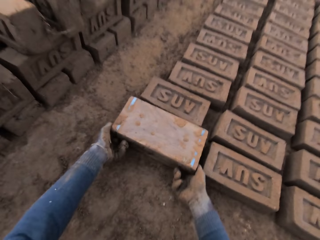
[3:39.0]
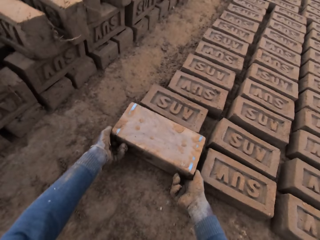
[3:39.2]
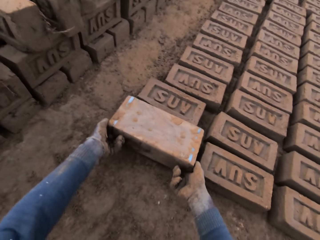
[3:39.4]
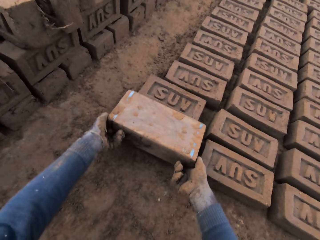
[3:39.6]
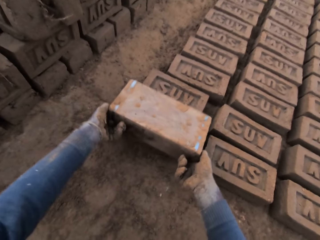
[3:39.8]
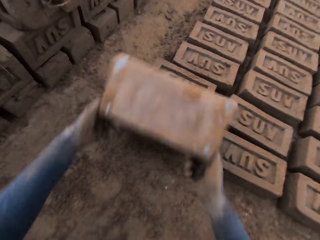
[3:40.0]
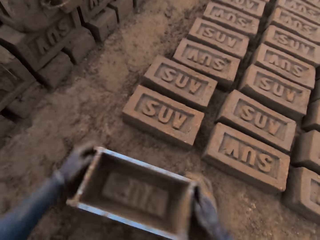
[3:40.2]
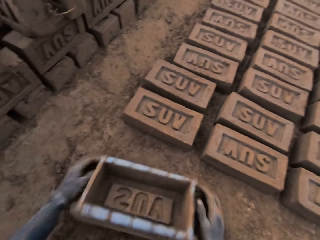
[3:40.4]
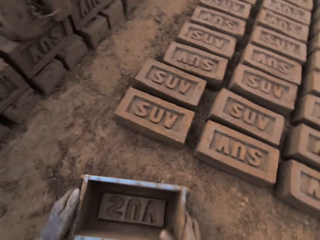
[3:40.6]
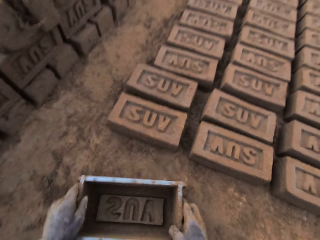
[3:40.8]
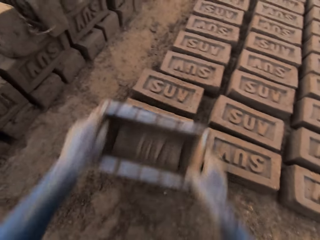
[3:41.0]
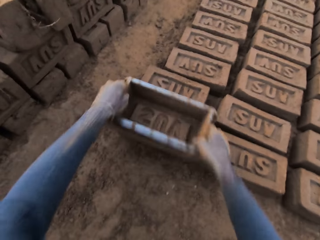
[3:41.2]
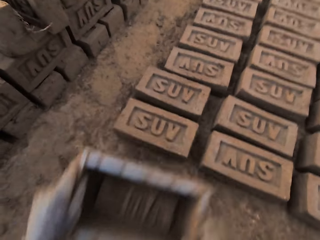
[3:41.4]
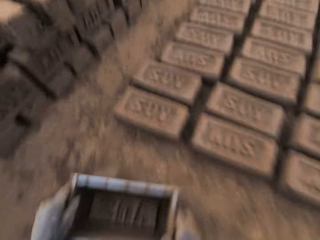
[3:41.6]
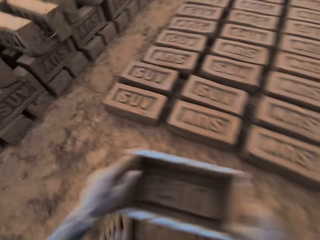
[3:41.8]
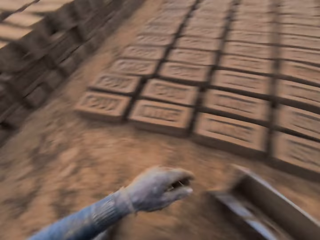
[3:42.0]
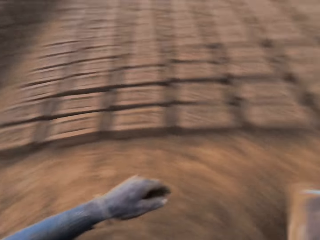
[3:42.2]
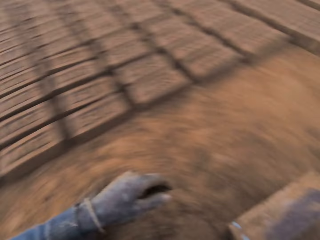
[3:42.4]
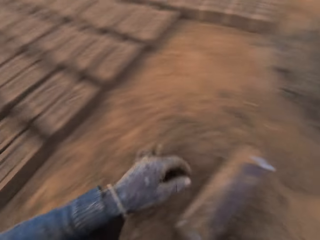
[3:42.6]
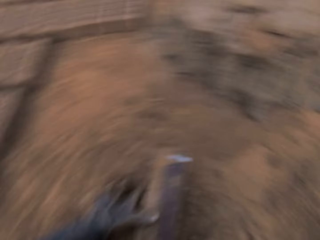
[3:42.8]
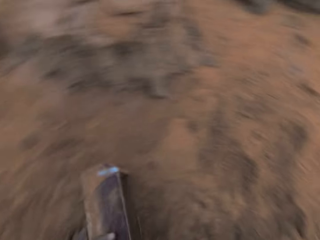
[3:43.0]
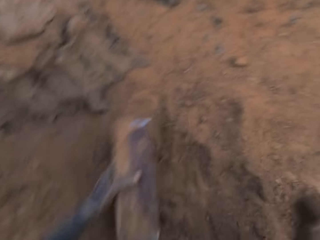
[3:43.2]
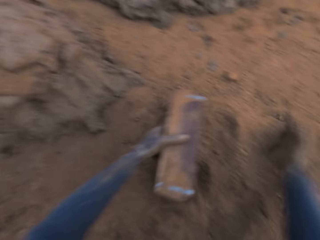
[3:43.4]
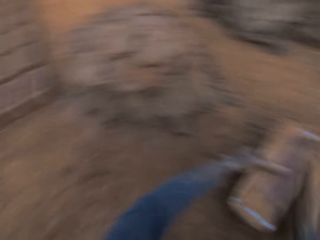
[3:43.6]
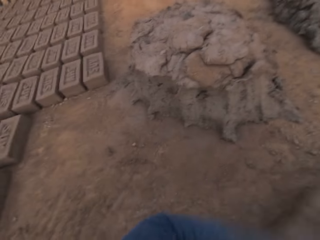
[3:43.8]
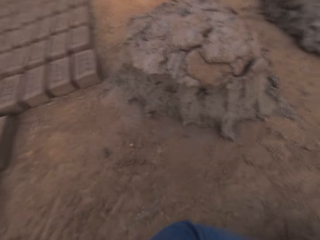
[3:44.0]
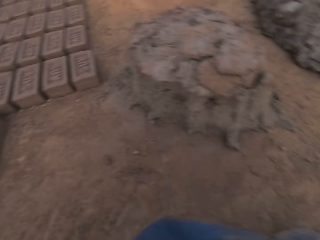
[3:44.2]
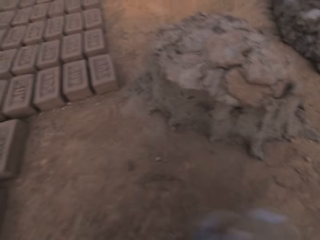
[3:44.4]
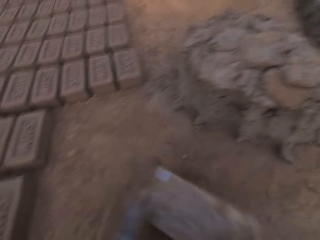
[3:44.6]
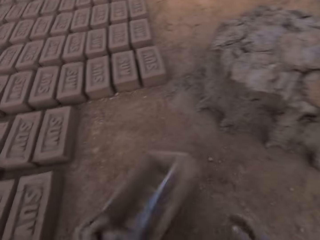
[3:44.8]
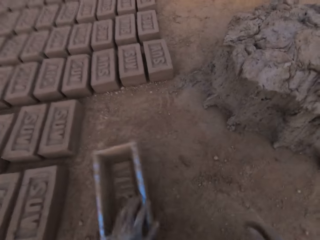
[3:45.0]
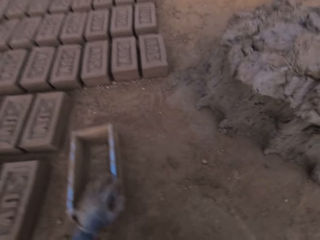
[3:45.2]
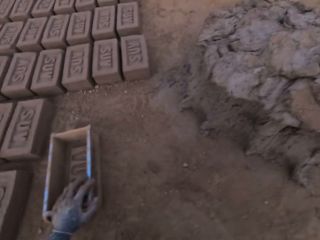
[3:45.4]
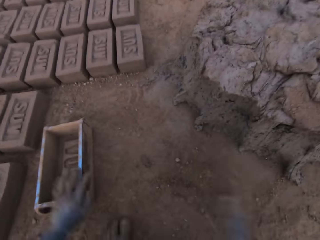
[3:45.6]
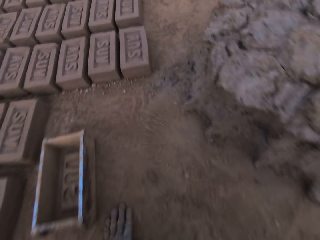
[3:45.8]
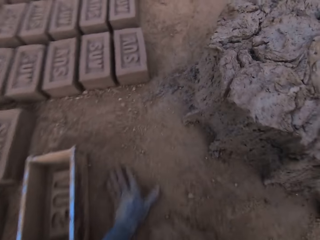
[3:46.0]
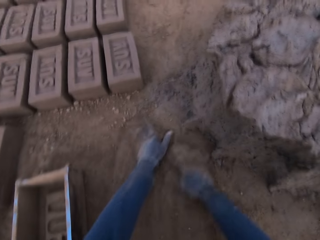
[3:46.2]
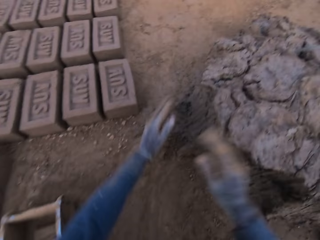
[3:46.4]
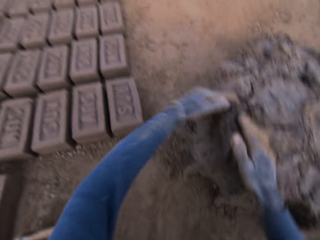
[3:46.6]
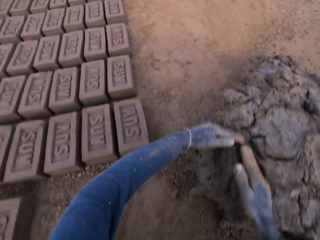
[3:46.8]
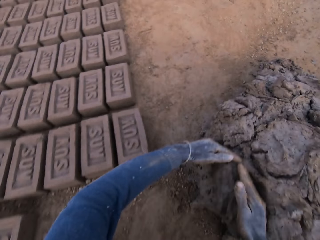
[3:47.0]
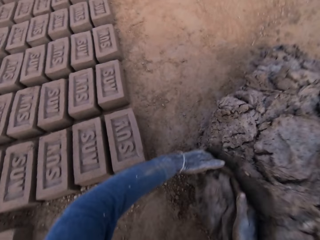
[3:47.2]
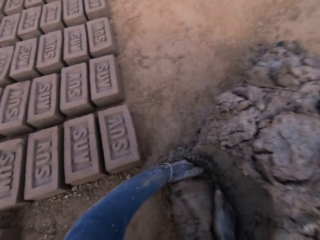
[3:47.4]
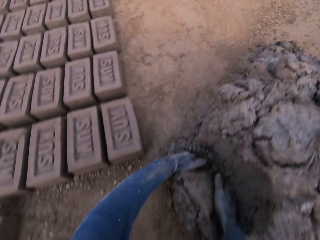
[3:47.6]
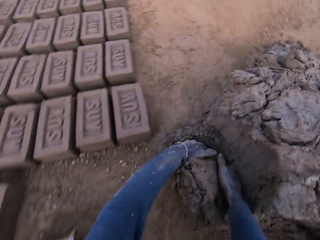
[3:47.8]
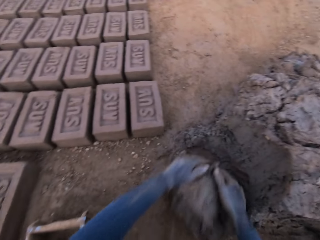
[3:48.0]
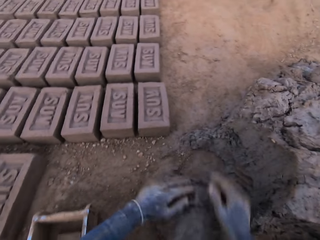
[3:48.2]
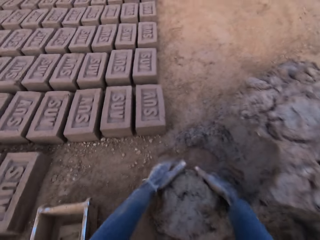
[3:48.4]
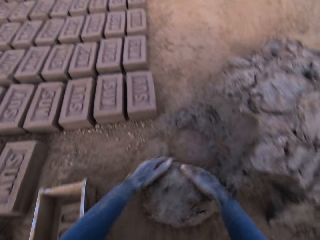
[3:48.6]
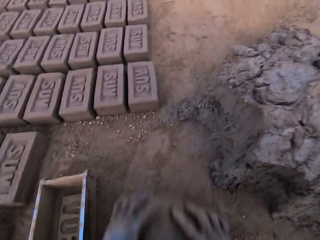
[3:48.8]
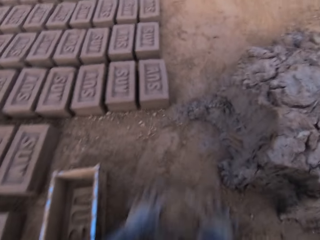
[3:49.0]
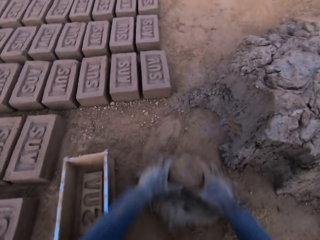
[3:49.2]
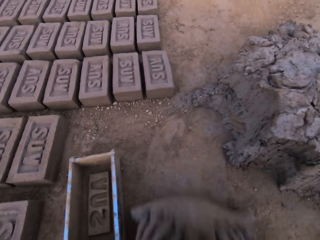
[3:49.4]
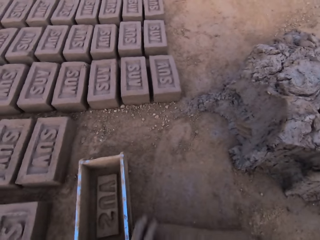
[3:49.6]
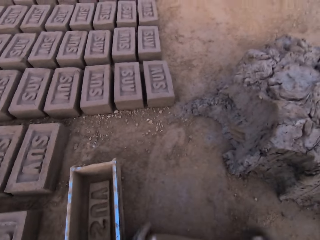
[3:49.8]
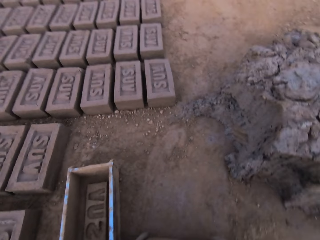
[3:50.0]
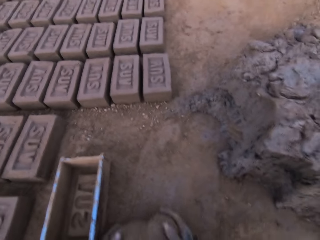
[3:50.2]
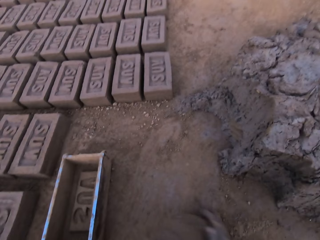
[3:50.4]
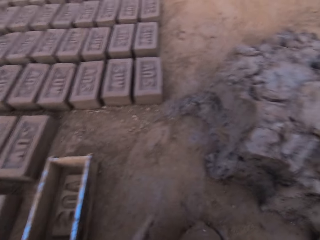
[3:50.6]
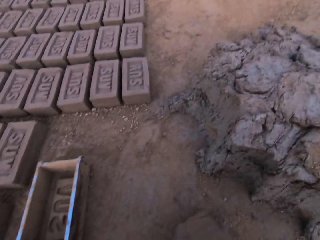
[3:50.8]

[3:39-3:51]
The camera wearer puts the brick mold upside down. He touches a brick on the ground with the brick mold. He holds the brick mold. He moves with the brick mold in his hand towards the heap of mortar. He puts the soil in the brick mold. He cleans the brick mold with sand. He puts the brick mold on the ground. He slides his hands on the ground. He cuts out a piece of mortar from the heap of mortar with his hands. He molds the mortar with his hands on the ground. He rolls the clay on the ground.

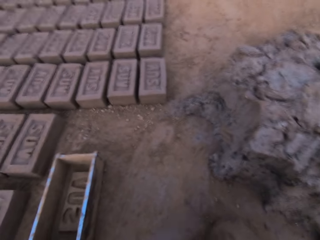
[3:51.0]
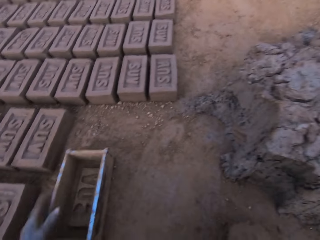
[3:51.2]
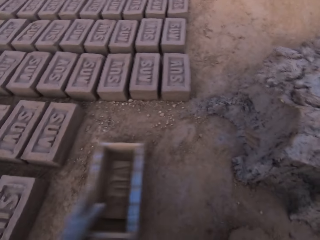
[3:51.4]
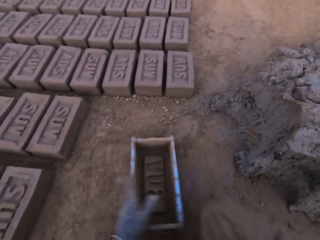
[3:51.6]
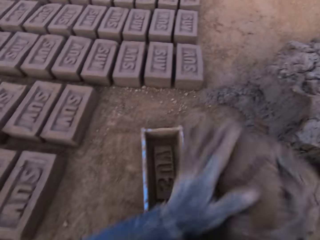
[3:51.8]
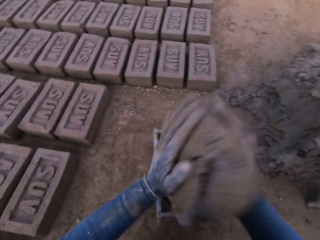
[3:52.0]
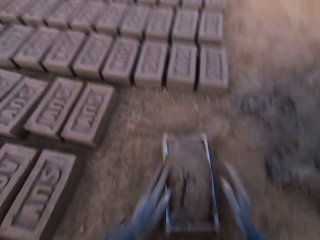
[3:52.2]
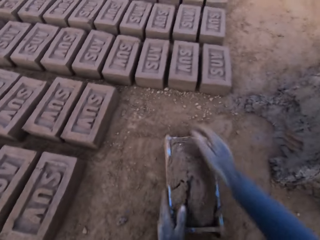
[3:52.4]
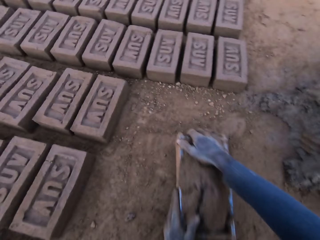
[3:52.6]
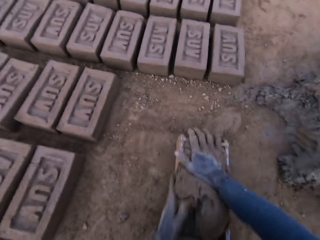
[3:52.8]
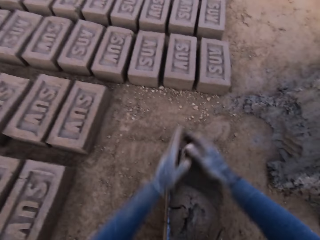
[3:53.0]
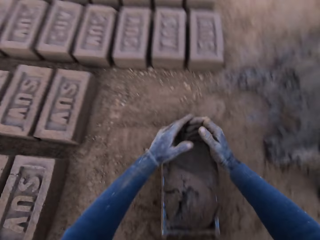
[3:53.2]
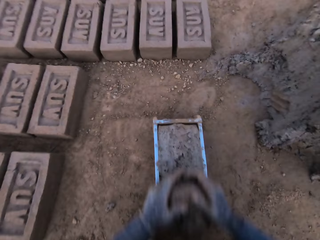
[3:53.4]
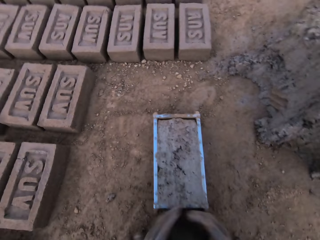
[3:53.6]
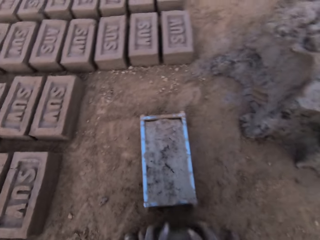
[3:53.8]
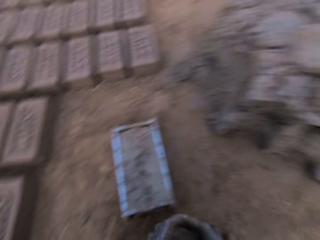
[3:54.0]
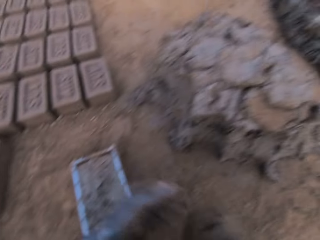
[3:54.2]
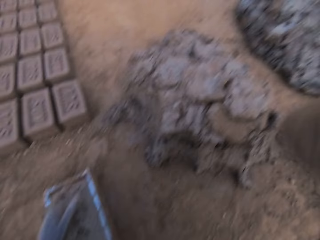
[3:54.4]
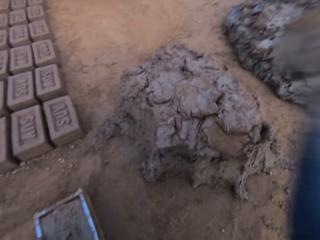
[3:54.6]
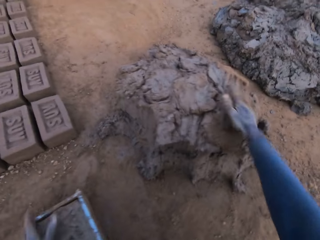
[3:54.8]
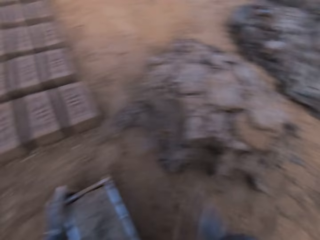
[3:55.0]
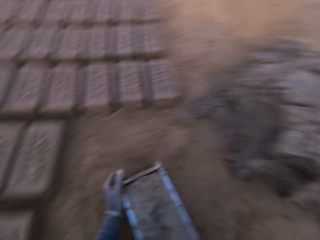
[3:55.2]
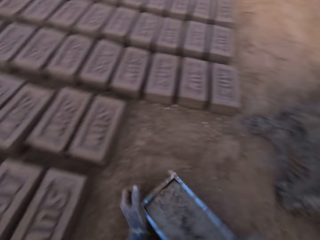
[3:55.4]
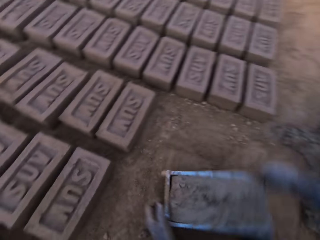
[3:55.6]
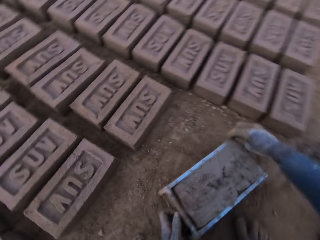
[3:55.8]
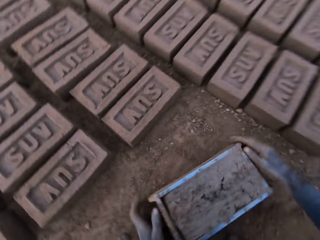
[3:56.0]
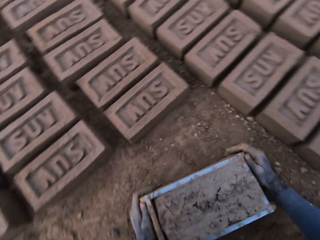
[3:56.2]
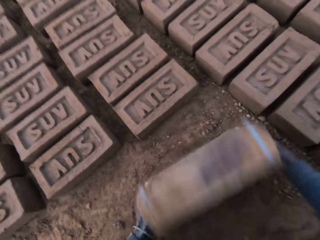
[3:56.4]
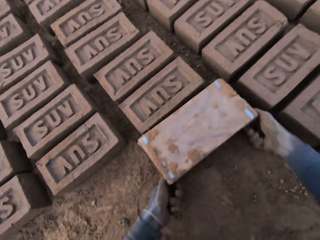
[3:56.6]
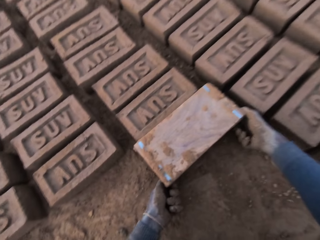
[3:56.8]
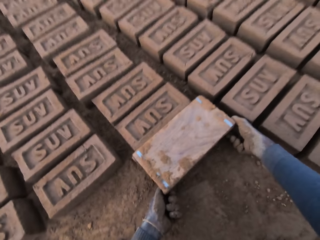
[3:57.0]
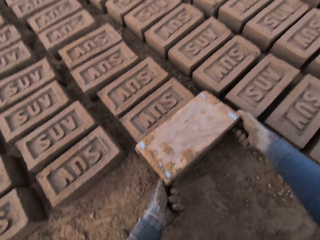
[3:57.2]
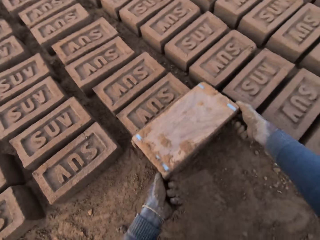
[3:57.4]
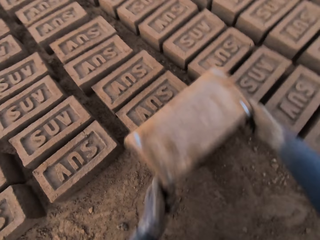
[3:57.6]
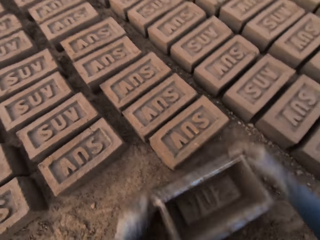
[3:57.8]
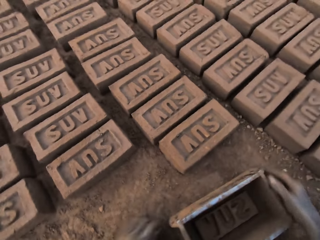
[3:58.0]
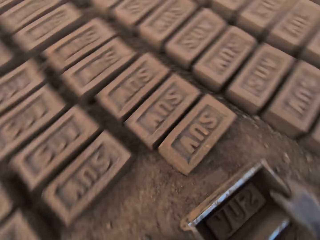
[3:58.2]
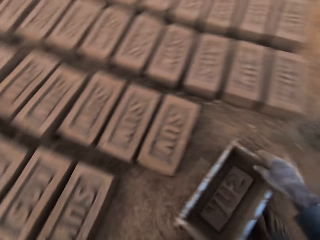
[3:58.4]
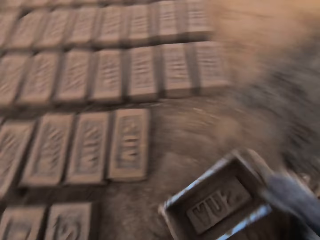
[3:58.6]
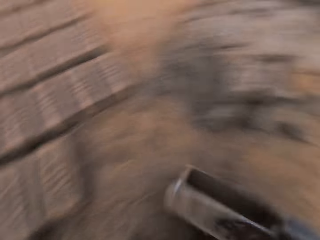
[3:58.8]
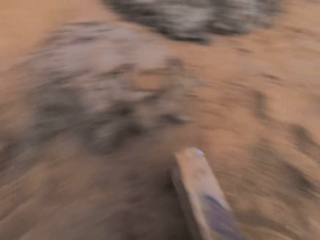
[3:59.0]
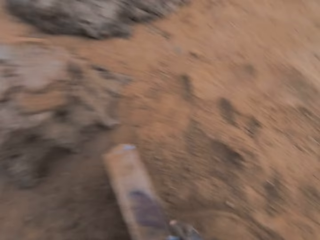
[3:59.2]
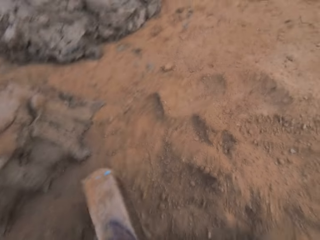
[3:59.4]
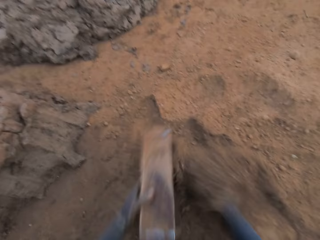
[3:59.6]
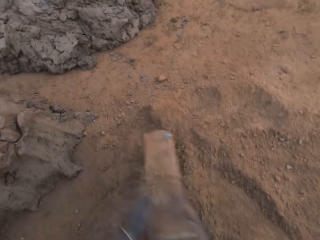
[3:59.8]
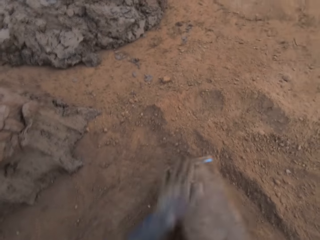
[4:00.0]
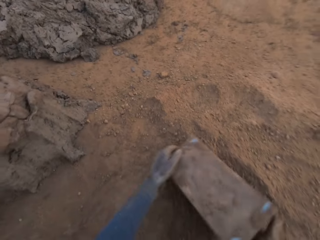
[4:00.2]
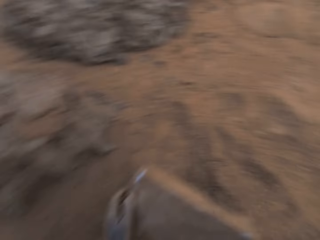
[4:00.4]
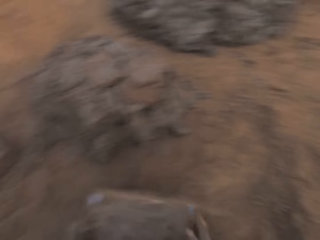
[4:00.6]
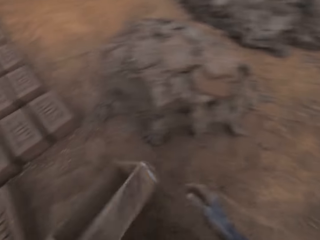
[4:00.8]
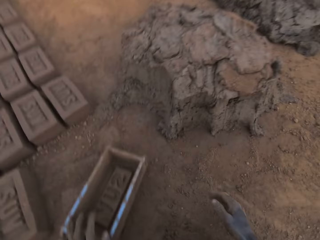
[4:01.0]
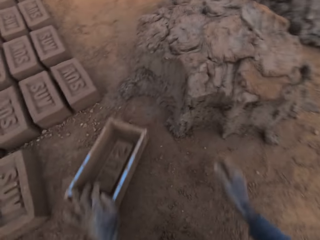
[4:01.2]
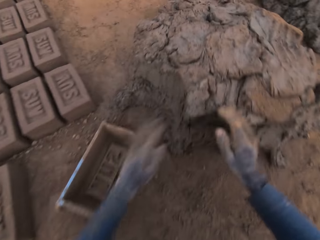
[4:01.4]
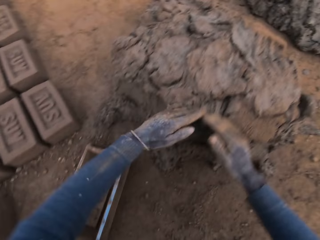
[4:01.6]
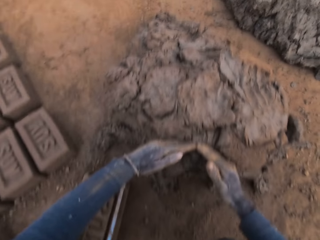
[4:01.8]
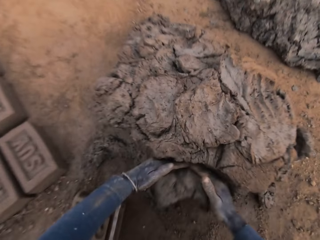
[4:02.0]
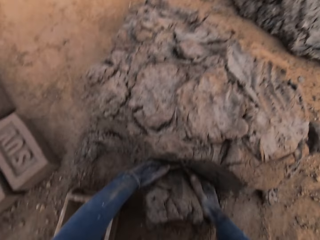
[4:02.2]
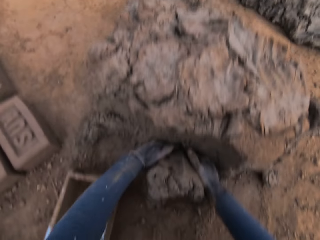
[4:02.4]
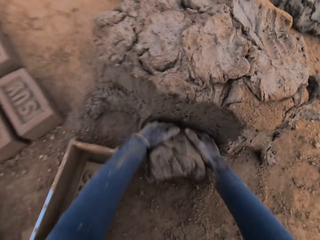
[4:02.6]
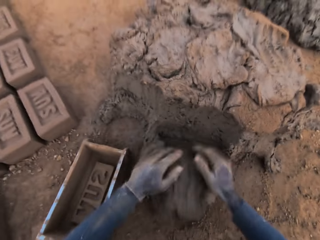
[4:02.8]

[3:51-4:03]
The camera wearer adjusts the brick mold with his left hand. He loads the brick mold with the mortar. He scrapes mortar on the brick mold with his hands. He removes the excess clay from the brick mold. He drops the mortar on the heap of mortar with his right hand. He moves the brick mold closer to the aligned bricks on the ground. He flips the brick mold upside down. He removes the brick mold from the brick. He moves with the brick mold in his hand towards the heap of mortar. He puts the brick mold on the ground. He cleans the brick mold with sand. He puts the soil in the brick mold. He puts the brick mold on the ground. He cuts out a piece of mortar from the heap of mortar with his hands.
